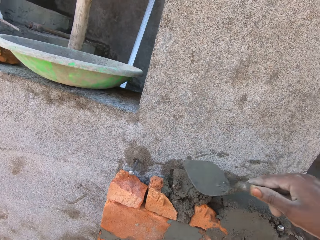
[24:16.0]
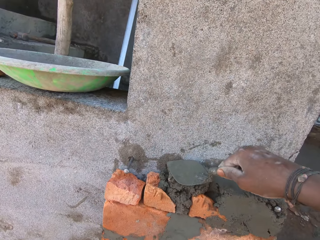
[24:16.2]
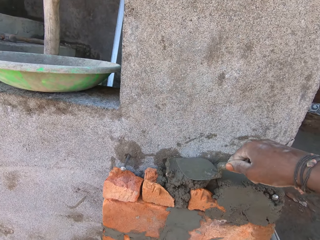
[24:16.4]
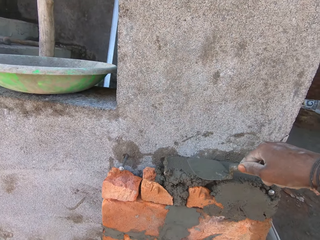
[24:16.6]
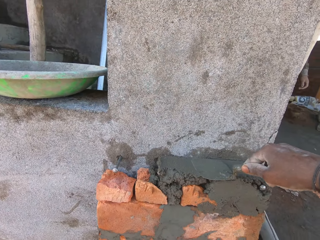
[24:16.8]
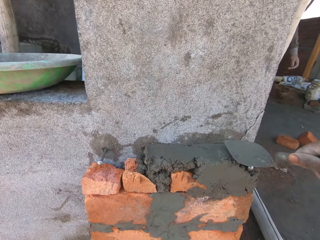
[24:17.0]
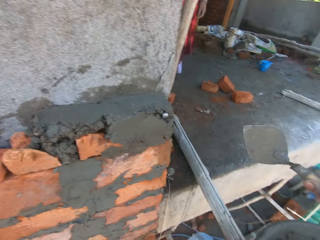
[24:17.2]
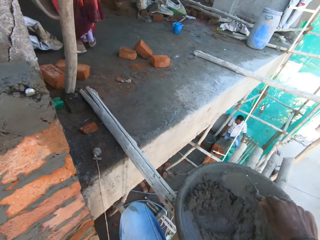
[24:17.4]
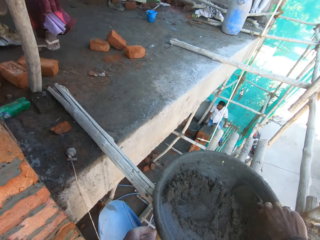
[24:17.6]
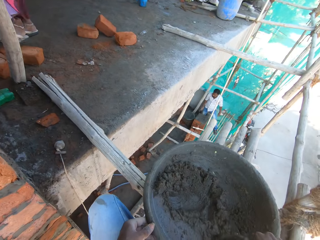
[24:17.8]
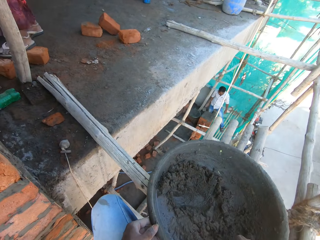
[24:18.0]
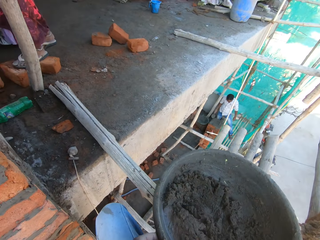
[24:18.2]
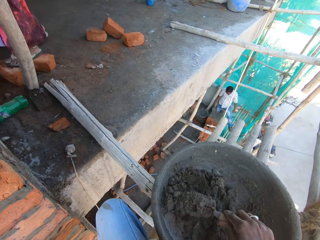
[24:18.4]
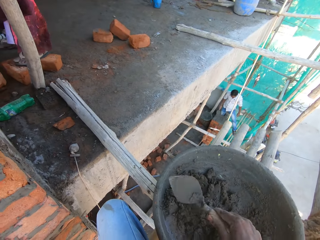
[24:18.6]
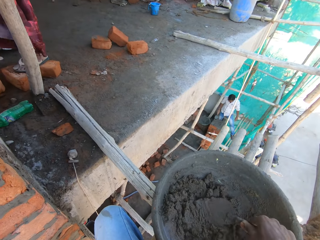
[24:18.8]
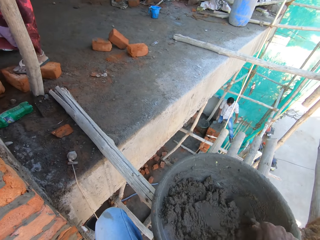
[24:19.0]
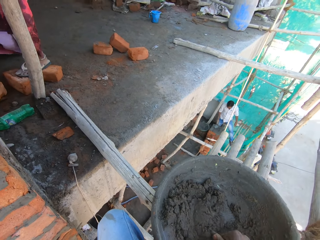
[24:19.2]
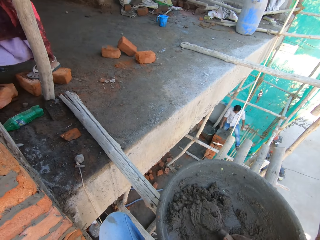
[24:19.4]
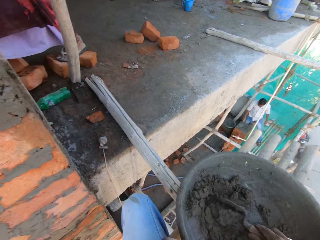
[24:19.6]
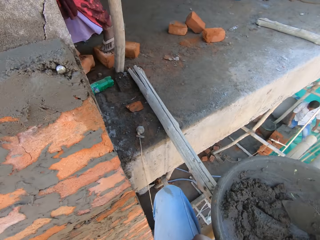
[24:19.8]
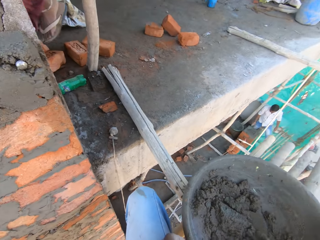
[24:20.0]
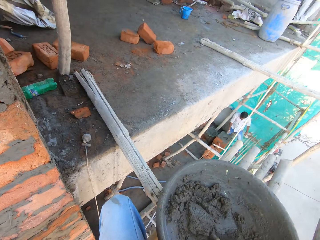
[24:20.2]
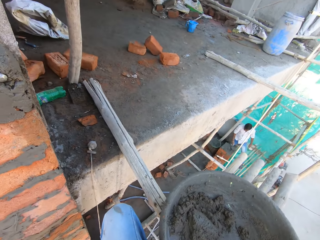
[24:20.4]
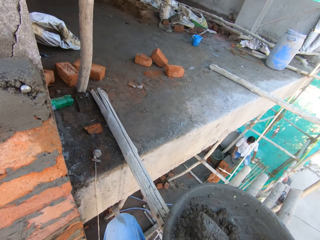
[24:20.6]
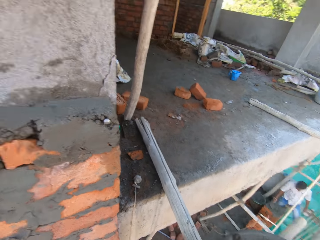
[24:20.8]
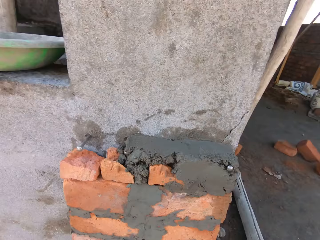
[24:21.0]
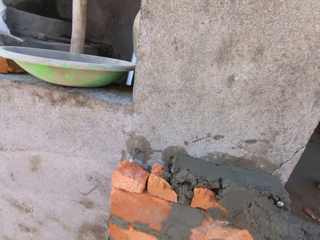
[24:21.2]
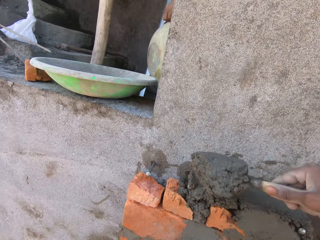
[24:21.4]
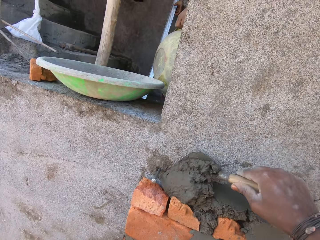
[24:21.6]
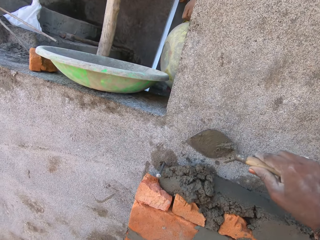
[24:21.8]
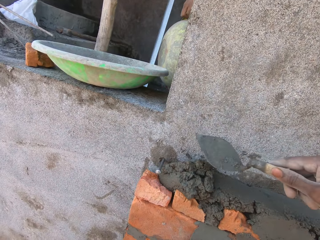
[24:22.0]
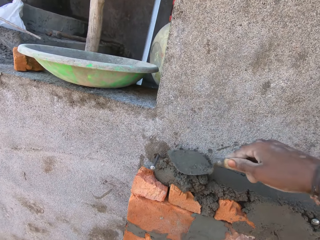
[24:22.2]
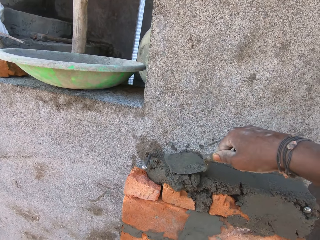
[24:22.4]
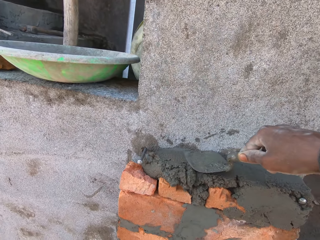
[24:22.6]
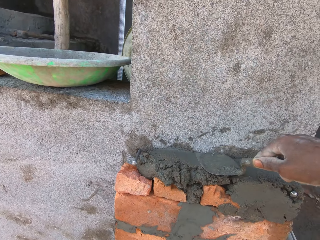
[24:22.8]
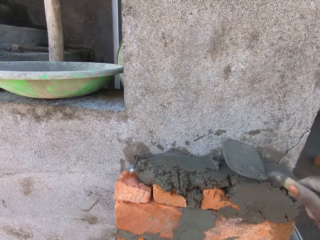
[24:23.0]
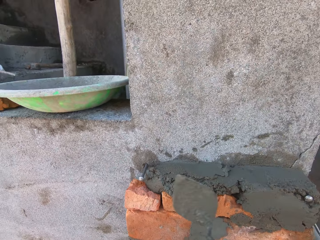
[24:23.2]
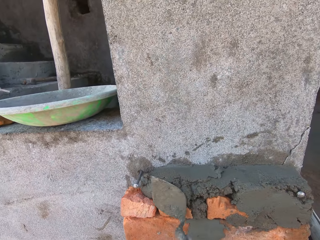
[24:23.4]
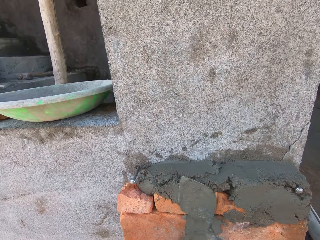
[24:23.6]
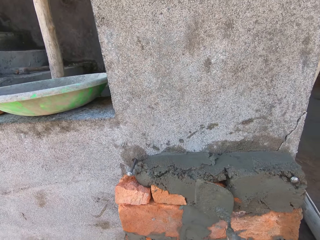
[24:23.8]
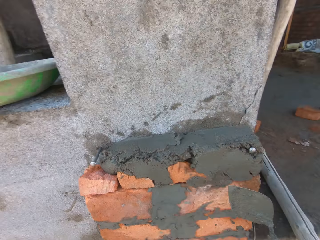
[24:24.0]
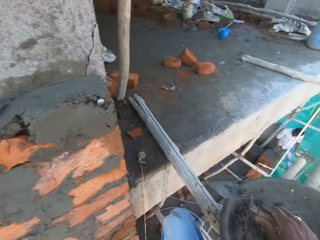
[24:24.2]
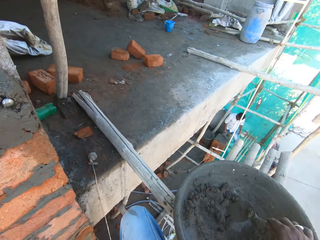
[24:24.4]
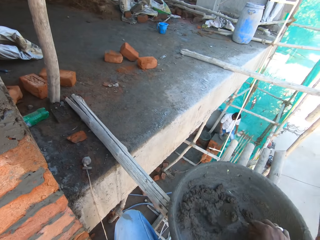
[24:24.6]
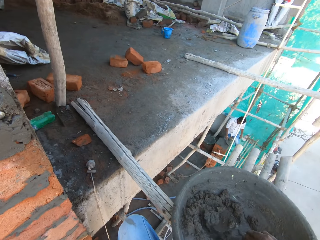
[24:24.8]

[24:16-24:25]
The camera wearer plasters the concrete on the red bricks on the wall with the trowel in his right hand. He stirs the concrete in the bowl on the bamboo scaffold with his right hand. A man plasters the concrete on the beam of red bricks with the trowel in his right hand. The camera wearer takes concrete from the bowl of concrete on the bamboo scaffold with the trowel in his right hand. He places the concrete on the red bricks on the wall with the trowel in his right hand. He plasters the concrete on the red bricks on the wall with the trowel in his right hand.

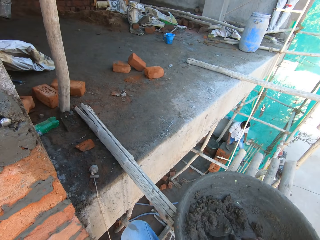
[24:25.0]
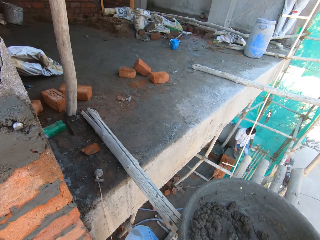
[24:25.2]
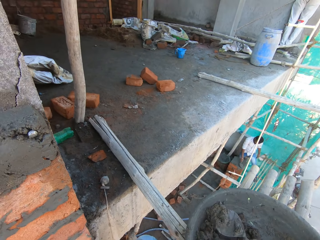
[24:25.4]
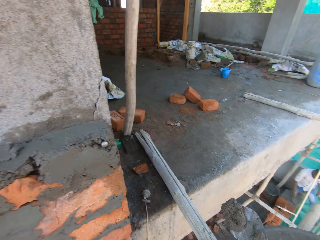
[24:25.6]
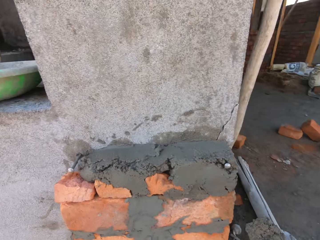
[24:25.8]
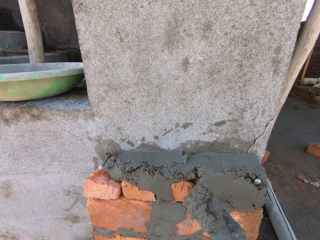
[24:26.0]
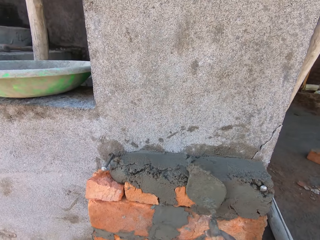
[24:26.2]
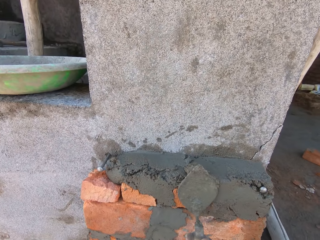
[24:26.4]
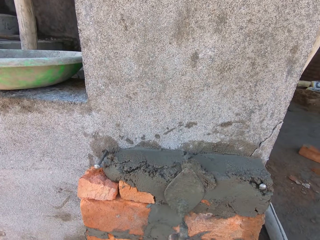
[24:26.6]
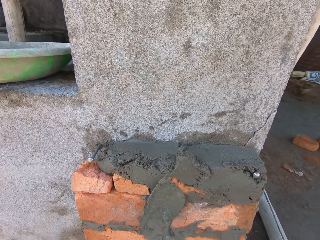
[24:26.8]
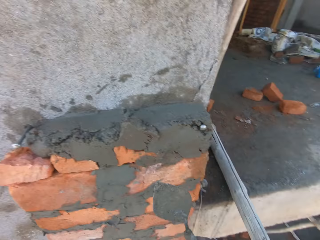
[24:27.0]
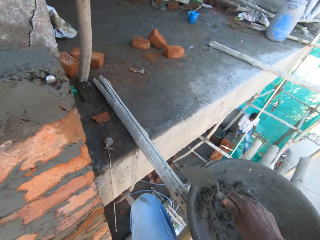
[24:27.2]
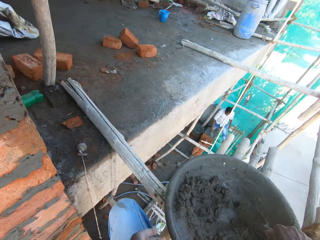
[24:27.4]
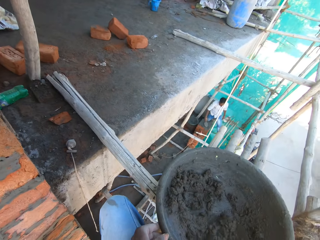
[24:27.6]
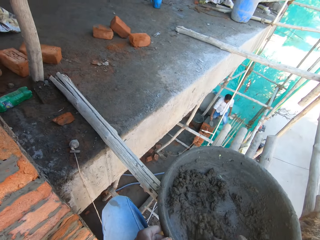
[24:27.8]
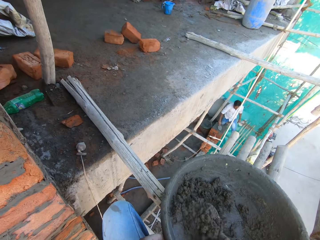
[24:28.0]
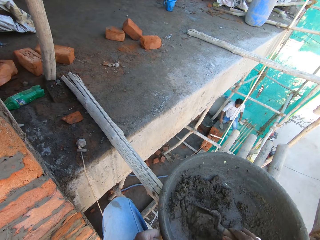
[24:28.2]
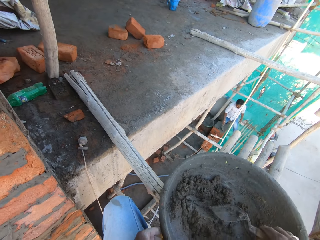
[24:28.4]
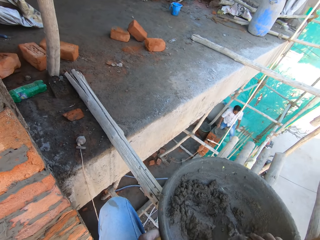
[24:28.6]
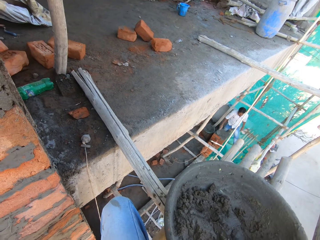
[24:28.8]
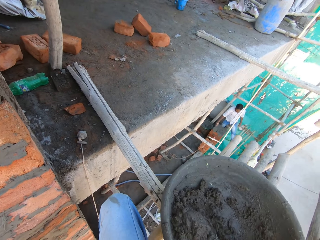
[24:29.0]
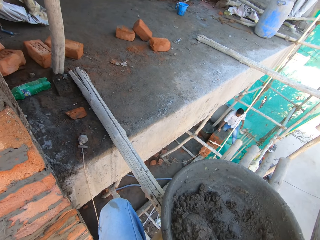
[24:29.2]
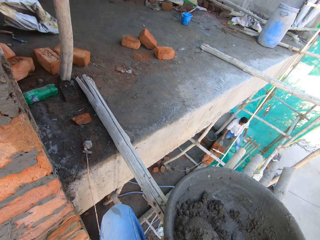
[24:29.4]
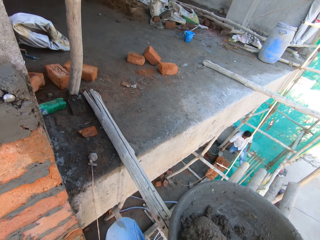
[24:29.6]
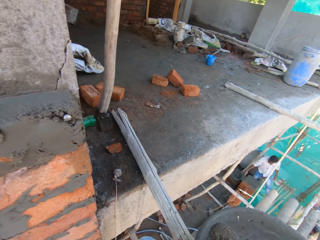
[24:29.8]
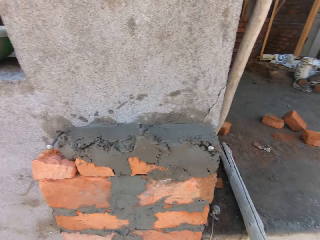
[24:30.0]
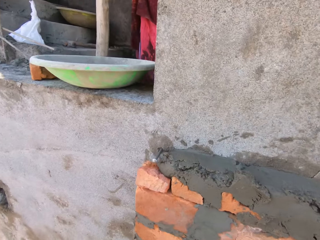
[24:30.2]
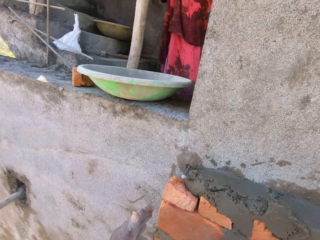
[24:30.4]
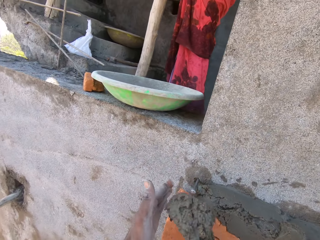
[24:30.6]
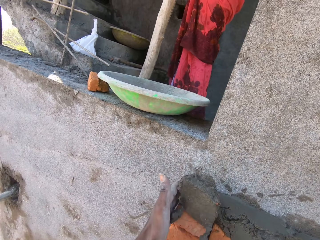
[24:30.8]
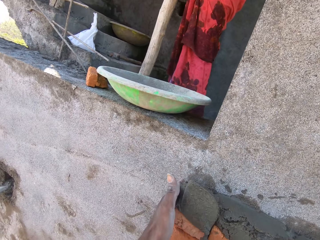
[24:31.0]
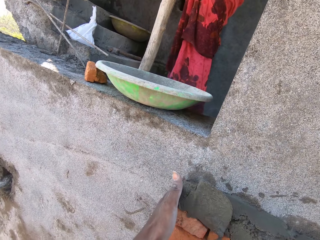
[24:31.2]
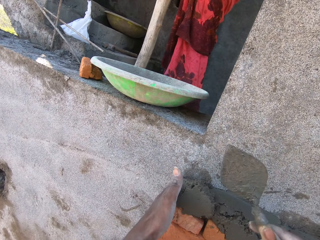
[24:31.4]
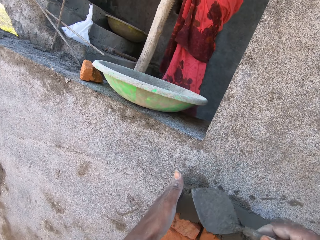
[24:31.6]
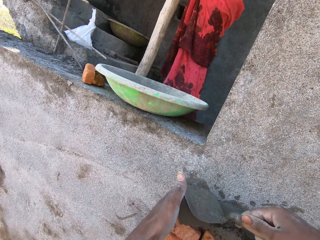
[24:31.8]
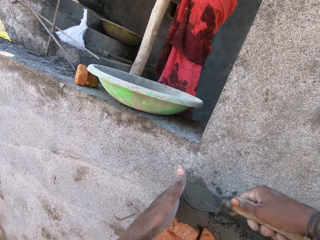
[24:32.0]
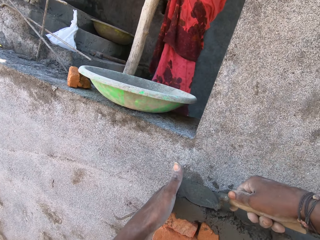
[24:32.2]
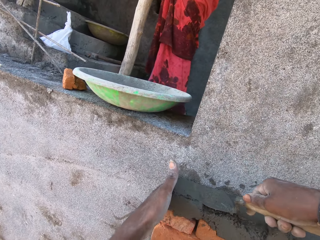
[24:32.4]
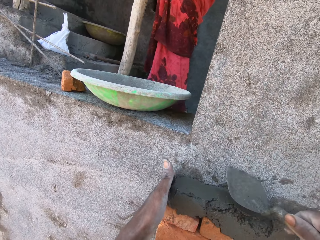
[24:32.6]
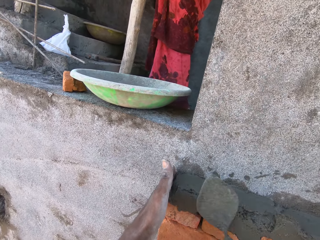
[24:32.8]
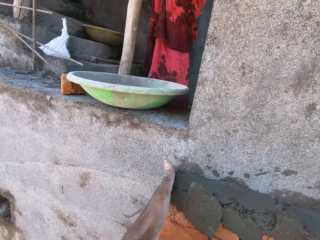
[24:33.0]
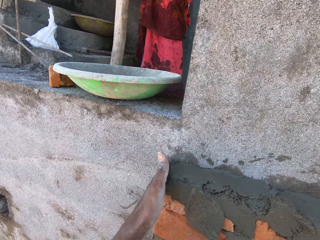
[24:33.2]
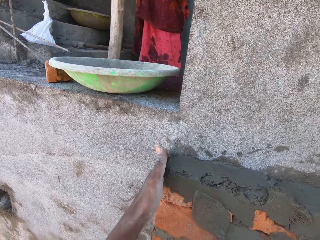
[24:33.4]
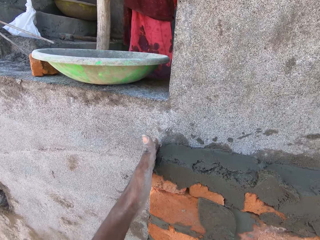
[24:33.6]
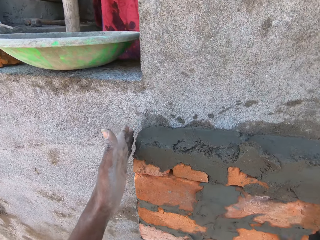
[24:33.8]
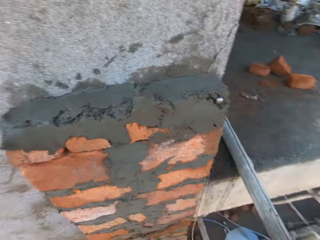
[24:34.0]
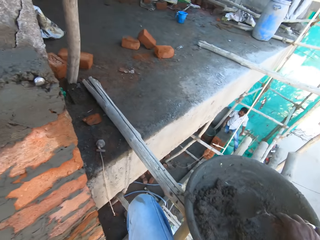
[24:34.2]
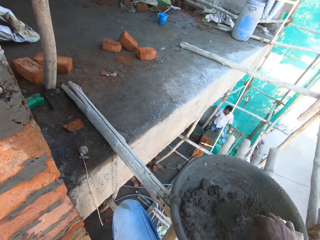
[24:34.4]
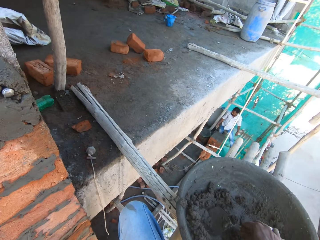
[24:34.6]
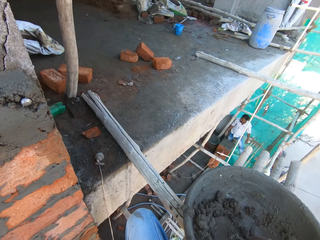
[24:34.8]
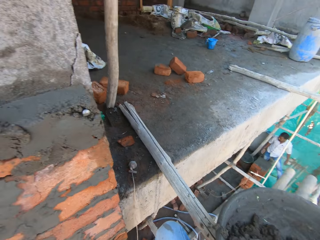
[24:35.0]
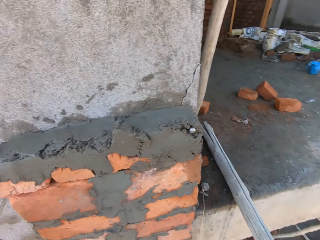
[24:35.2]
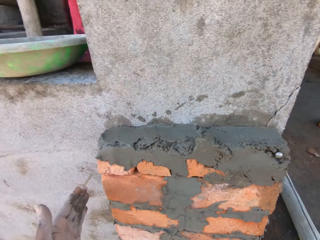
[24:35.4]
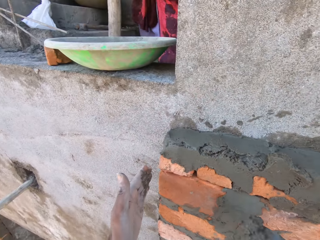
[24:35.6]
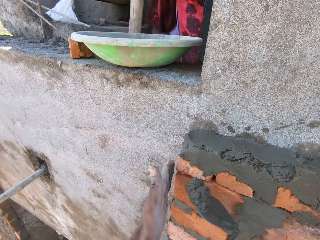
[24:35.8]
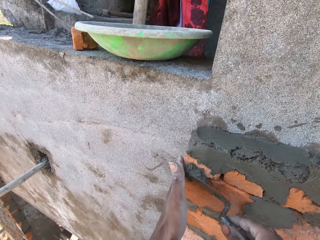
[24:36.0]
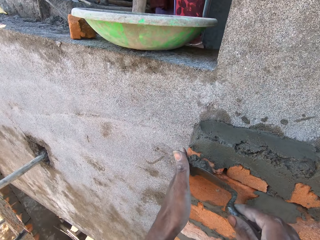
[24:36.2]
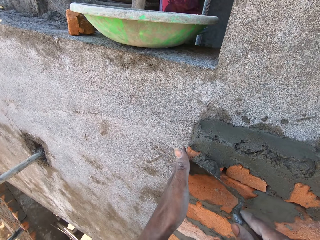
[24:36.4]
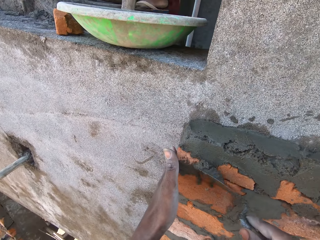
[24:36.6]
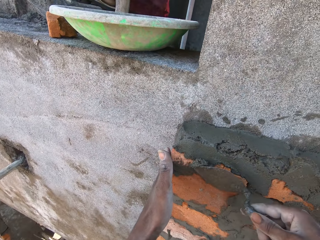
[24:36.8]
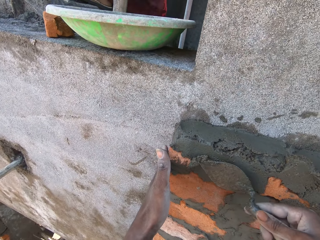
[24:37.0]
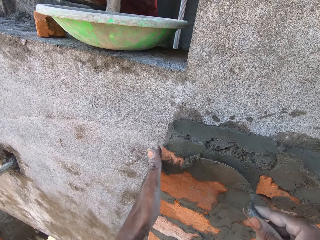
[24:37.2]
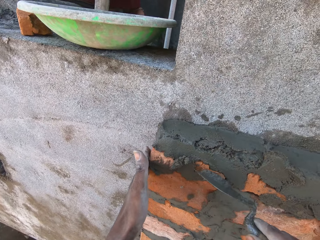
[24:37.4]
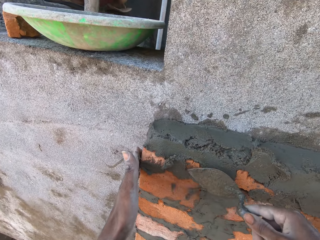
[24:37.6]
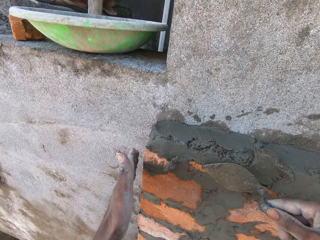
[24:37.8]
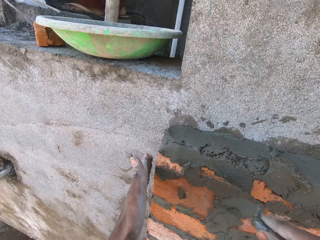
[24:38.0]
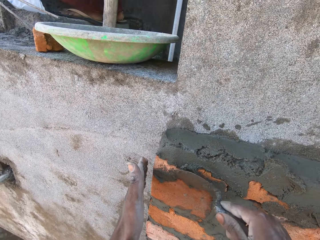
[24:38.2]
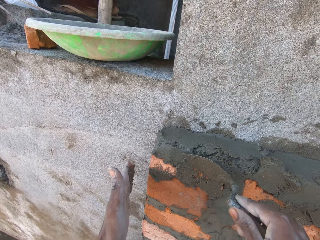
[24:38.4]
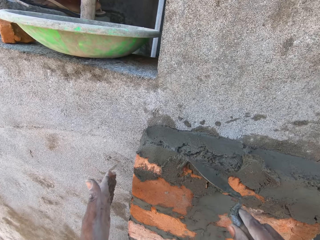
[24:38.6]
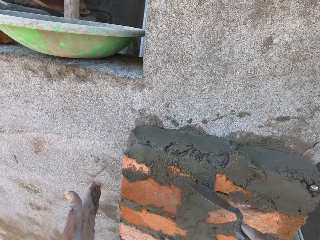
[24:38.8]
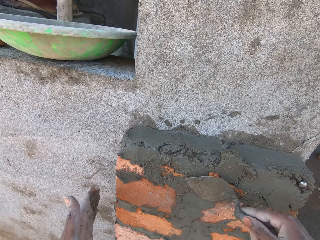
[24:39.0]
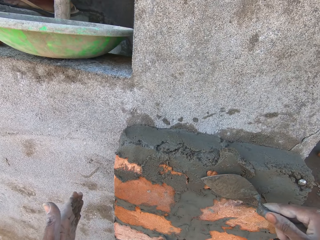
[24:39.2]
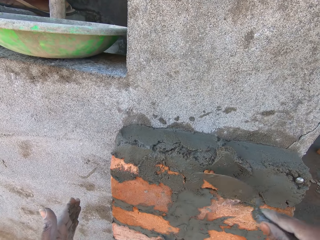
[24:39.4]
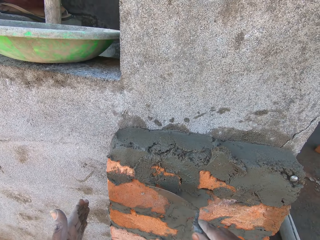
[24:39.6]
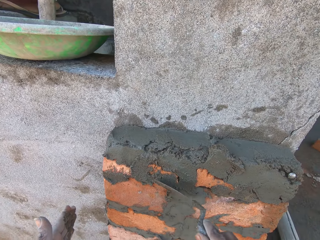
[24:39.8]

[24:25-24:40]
The man plasters the concrete on the beam of red bricks with the trowel in his right hand. The camera wearer takes concrete from the bowl of concrete on the bamboo scaffold with the trowel in his right hand. He plasters the concrete on the red bricks on the wall with the trowel in his right hand. The man plasters the concrete on the beam of red bricks with the trowel in his right hand. The camera wearer stirs the concrete in the bowl on the bamboo scaffold with his right hand. He takes concrete from the bowl of concrete on the bamboo scaffold with the trowel in his right hand. He places his left hand on the red brick on the wall. He places the concrete on the red brick on the wall with the trowel in his right hand and his left hand. He plasters the concrete on the red bricks on the wall with the trowel in his right hand. He takes concrete from the bowl of concrete on the bamboo scaffold with the trowel in his right hand. He plasters the concrete on the red bricks on the wall with the trowel in his right hand. He takes concrete from the bowl of concrete on the bamboo scaffold with the trowel in his right hand.
